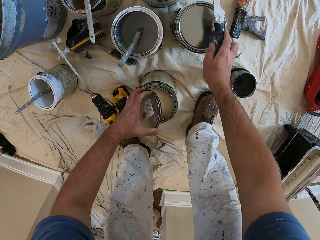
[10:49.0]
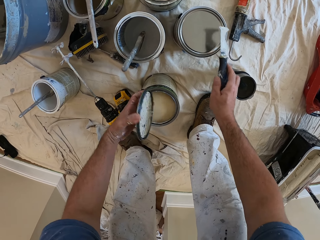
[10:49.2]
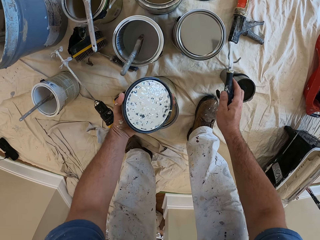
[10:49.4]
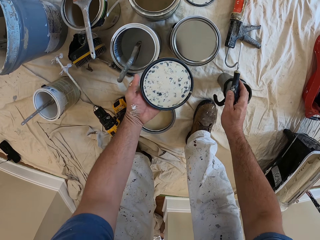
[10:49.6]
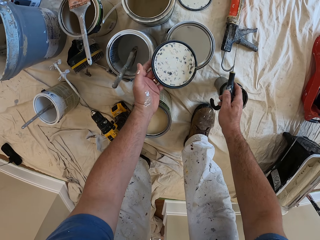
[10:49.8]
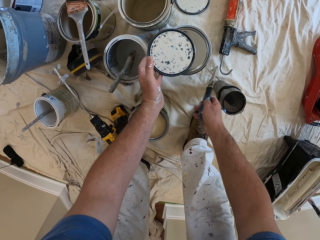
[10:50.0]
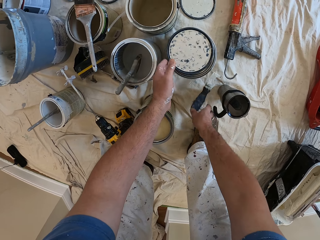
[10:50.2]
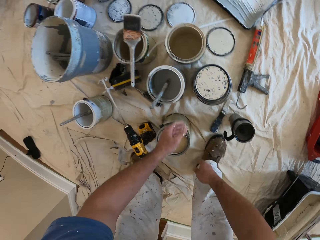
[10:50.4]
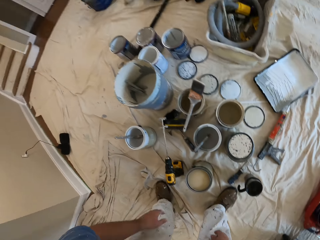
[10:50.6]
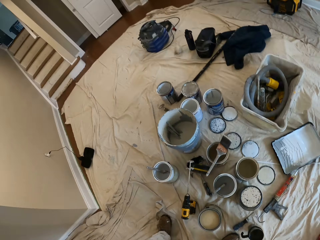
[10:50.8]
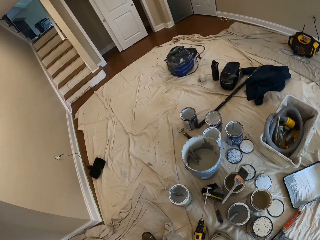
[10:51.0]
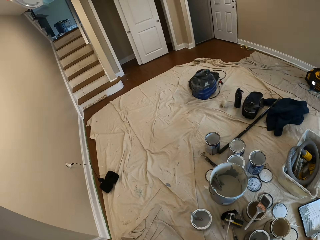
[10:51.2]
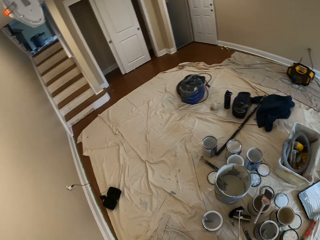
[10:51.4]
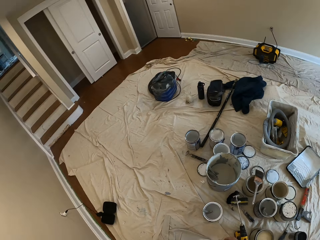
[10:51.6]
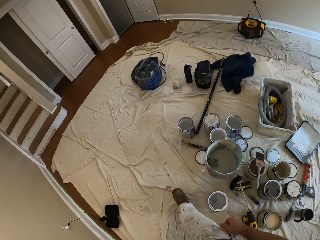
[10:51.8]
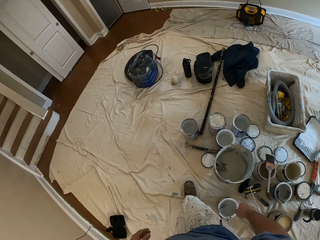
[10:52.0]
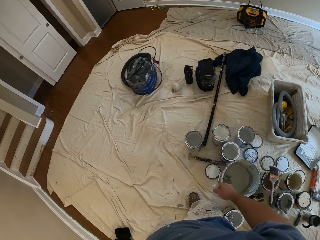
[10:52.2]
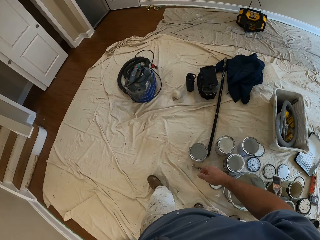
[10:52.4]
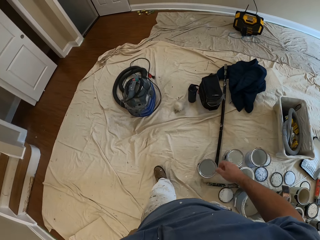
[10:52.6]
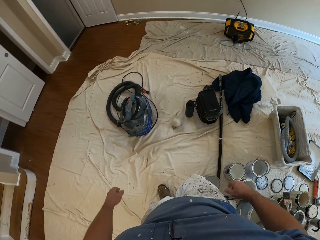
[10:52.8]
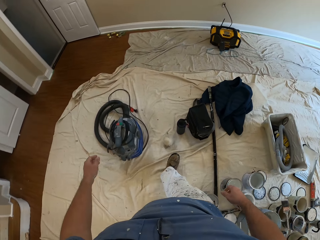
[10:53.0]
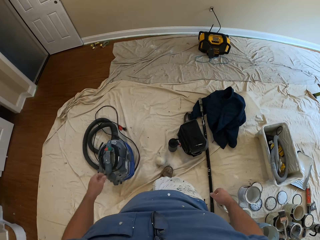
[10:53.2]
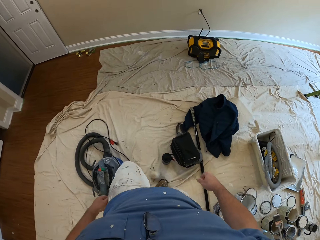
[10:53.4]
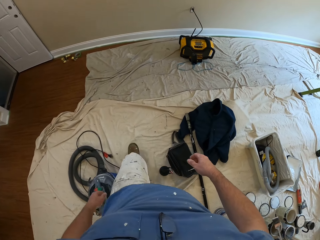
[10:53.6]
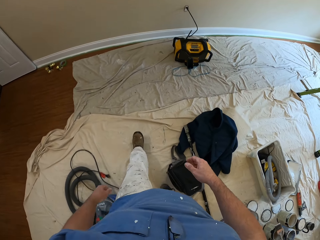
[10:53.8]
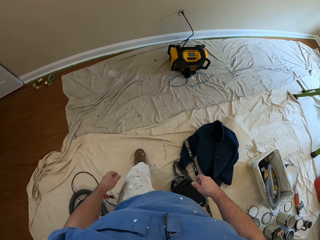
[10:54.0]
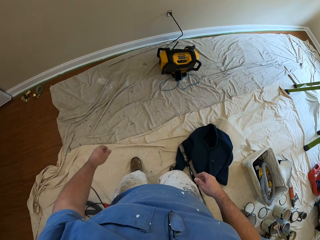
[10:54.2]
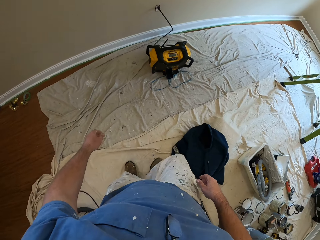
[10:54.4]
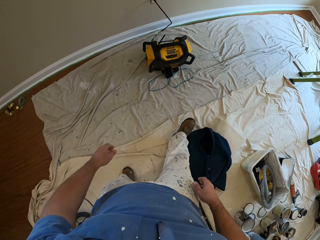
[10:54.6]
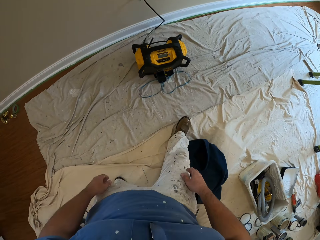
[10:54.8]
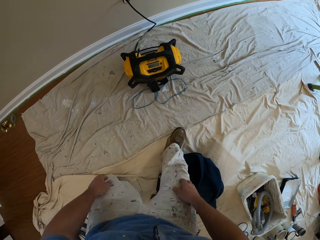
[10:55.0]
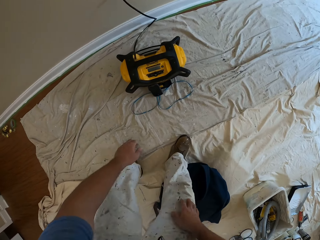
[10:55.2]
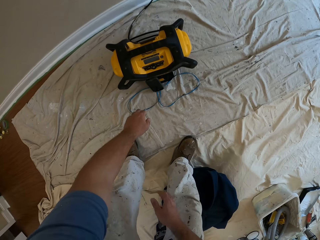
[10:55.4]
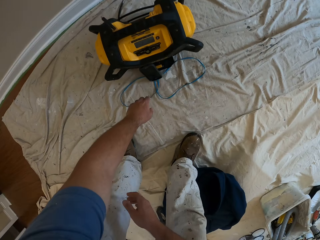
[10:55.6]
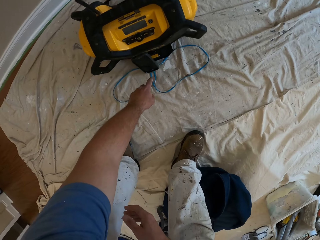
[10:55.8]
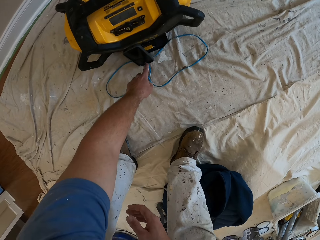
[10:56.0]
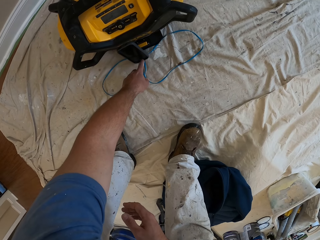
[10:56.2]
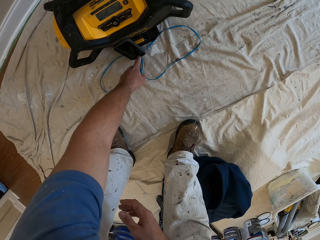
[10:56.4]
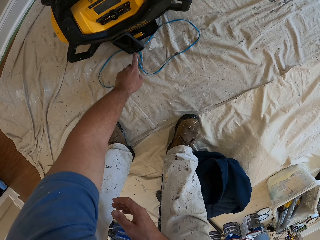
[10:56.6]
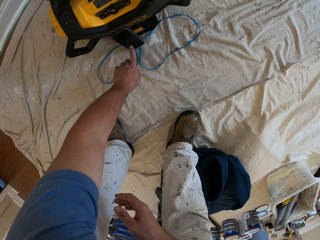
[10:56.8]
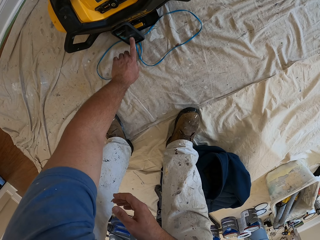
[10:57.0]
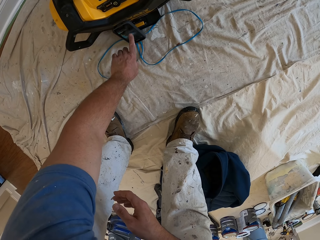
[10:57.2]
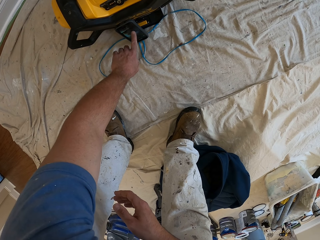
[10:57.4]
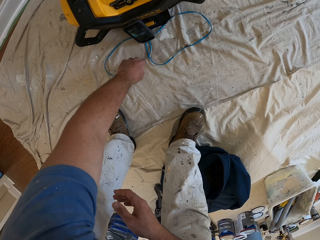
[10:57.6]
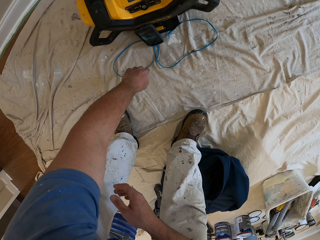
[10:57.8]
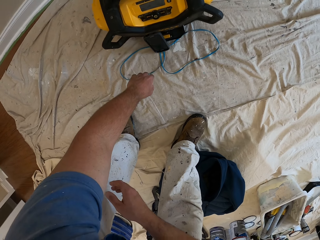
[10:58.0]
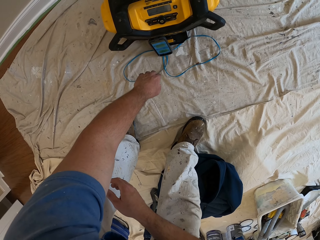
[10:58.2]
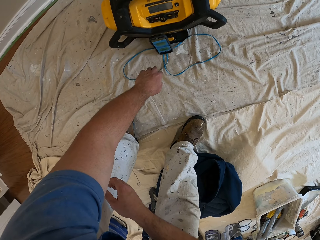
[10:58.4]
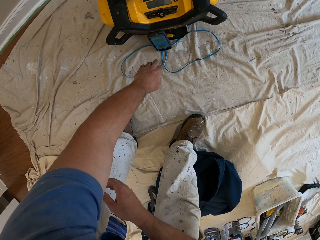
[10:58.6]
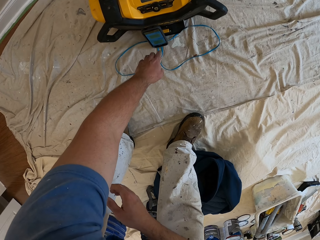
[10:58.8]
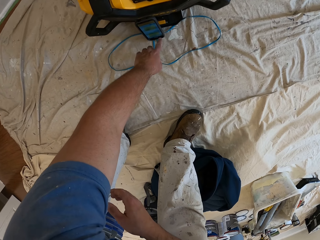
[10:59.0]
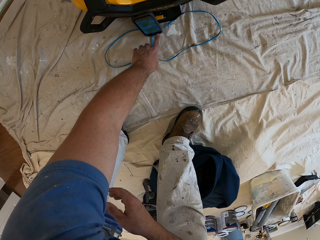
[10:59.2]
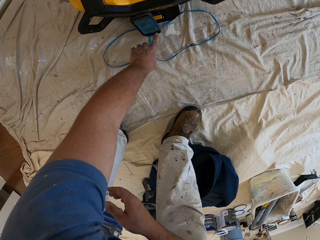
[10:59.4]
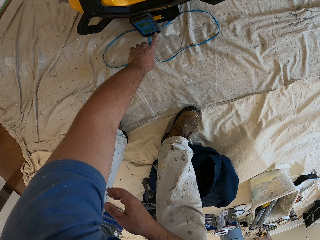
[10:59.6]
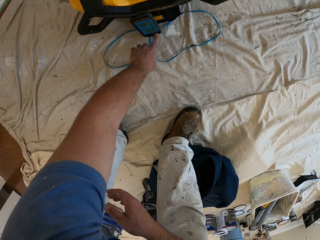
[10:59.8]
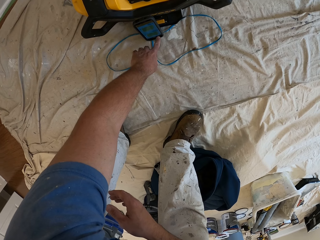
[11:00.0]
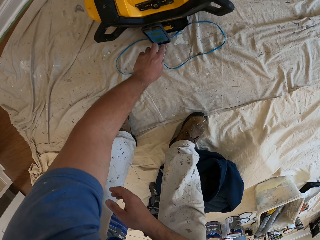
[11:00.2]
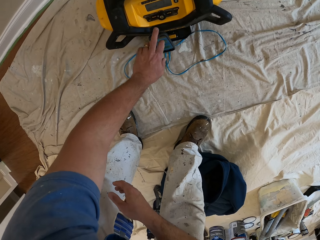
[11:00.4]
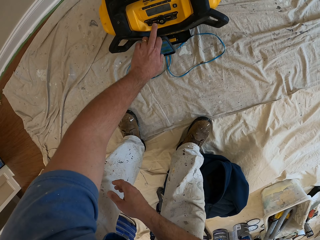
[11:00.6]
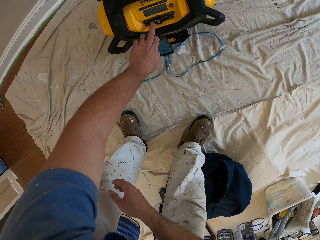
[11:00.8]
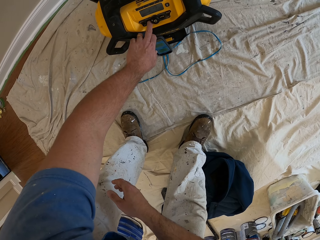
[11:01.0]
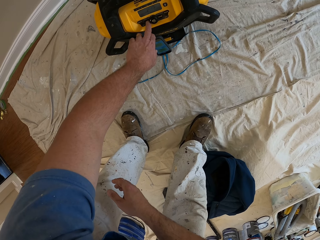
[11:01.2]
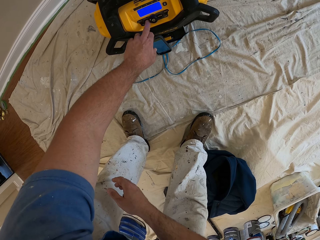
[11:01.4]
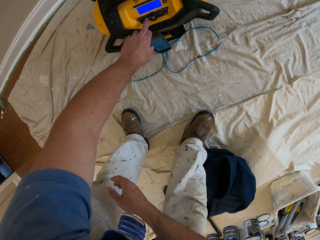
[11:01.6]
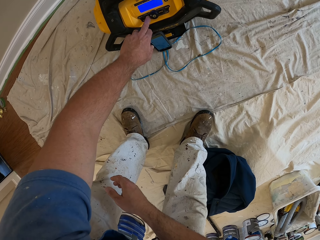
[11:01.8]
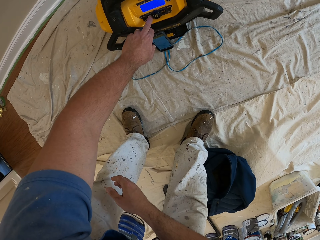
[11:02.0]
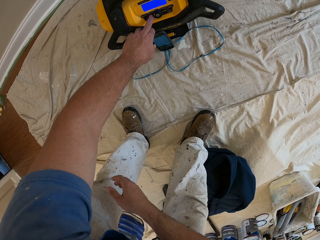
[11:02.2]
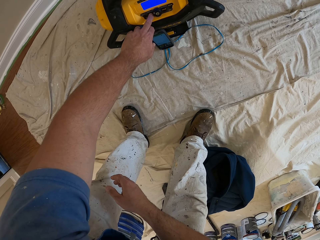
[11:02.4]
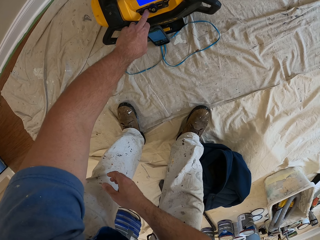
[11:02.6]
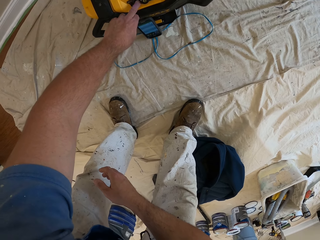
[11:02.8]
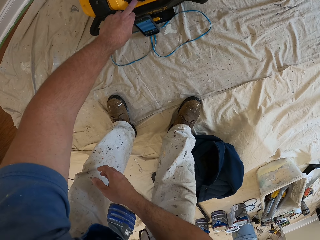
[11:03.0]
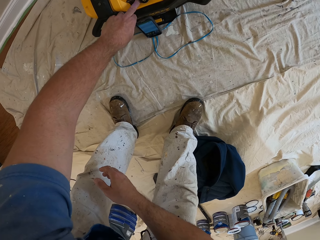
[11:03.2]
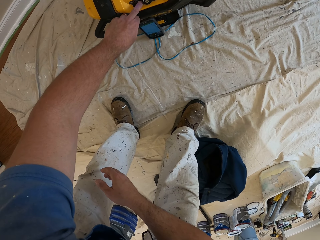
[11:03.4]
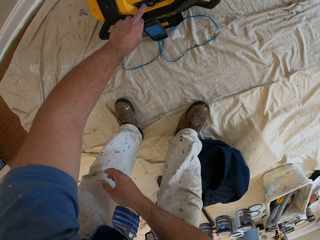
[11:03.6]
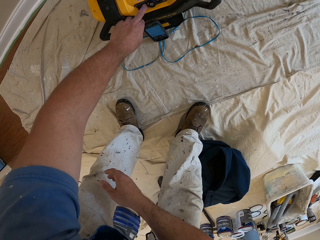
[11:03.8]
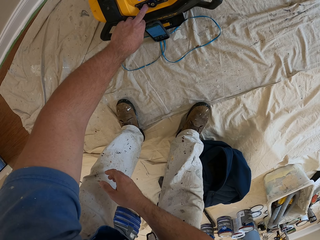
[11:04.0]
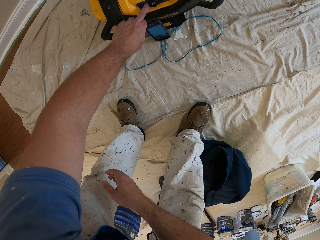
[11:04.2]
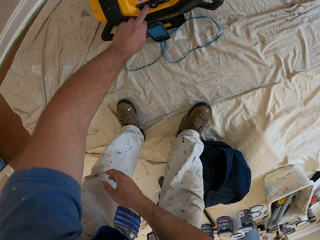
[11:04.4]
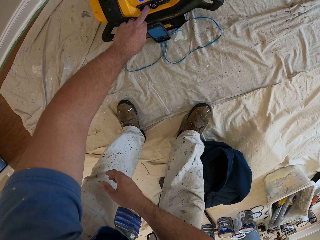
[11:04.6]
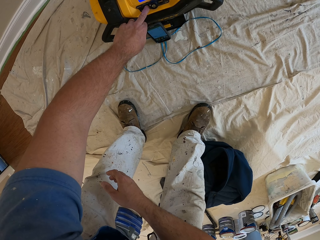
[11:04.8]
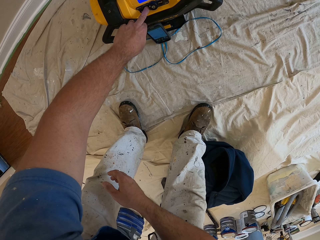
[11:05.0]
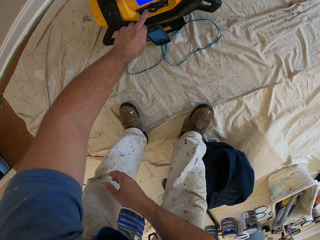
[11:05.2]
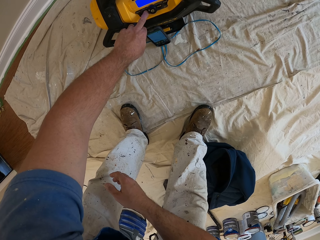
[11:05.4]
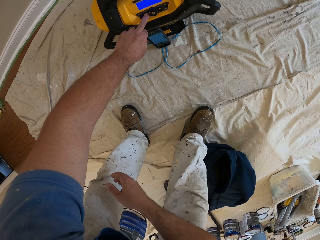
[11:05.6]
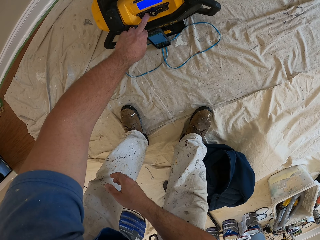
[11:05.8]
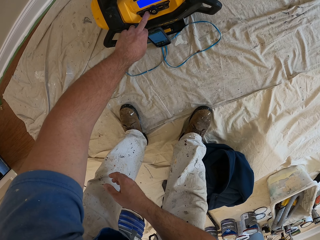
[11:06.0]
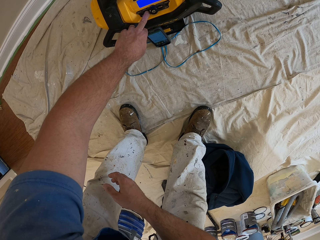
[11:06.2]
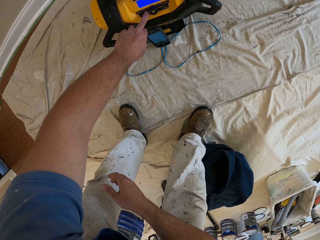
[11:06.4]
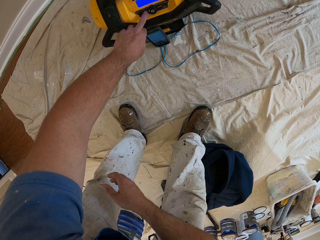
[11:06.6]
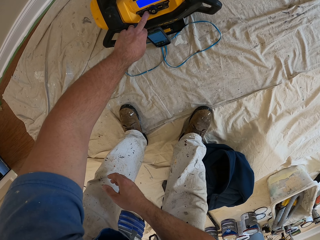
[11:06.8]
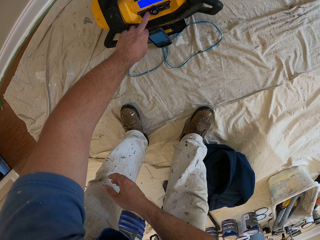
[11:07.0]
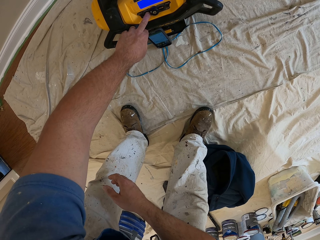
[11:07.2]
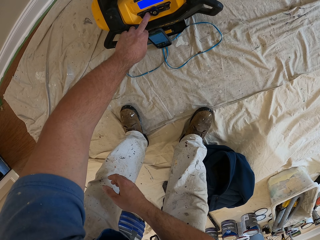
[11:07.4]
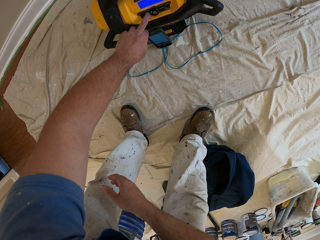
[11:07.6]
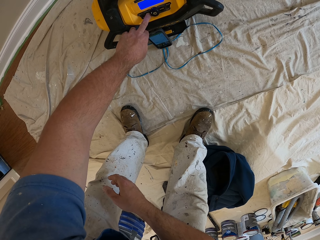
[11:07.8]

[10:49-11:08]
The camera wearer lifts the paint can cover with the left hand. They drop the paint can cover on the paint can top. They drop the paint opener on the floor. They walk around the room. They switch on a phone. They press a machine. They switch on a vacuum cleaner.
